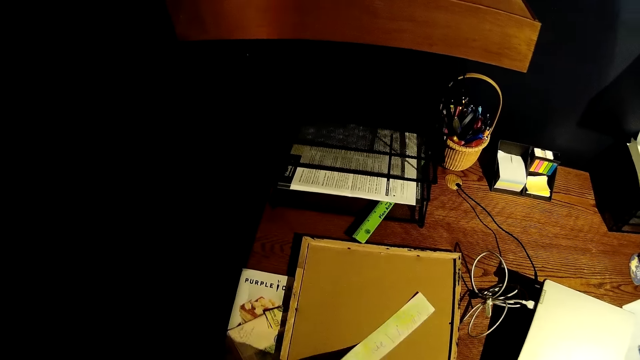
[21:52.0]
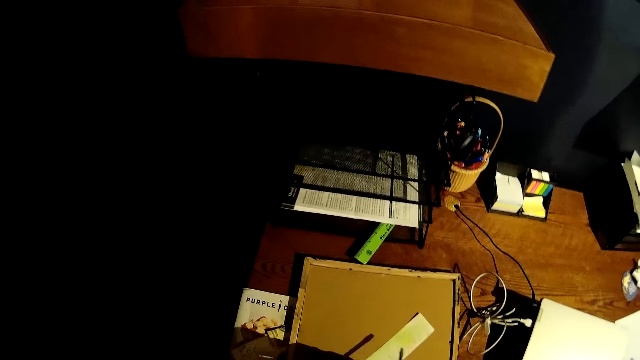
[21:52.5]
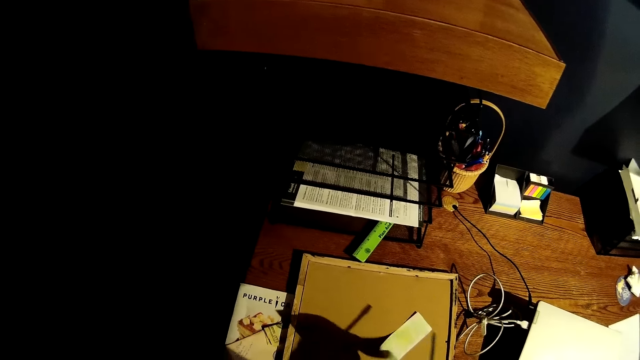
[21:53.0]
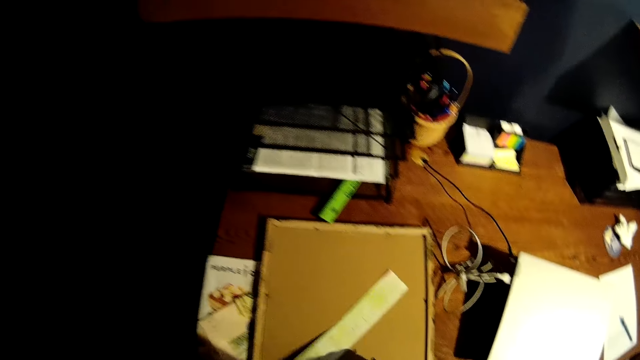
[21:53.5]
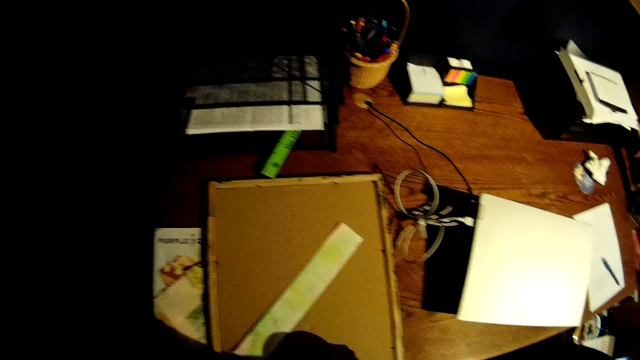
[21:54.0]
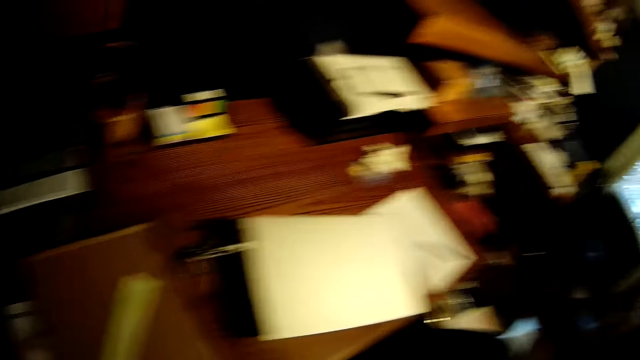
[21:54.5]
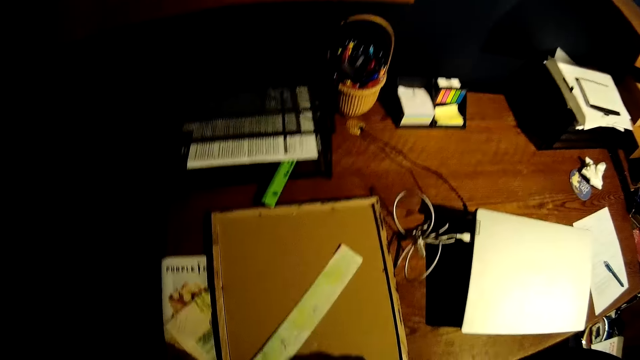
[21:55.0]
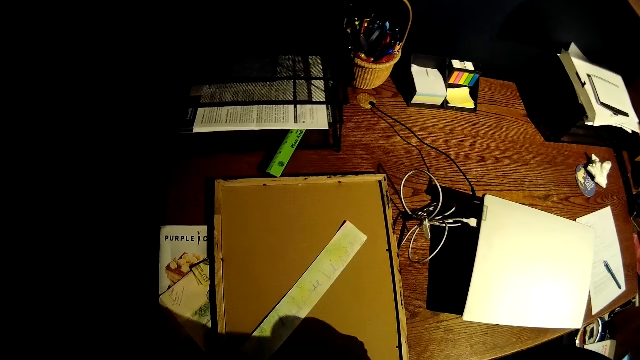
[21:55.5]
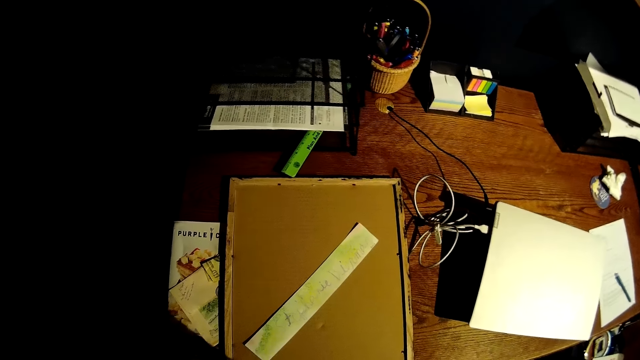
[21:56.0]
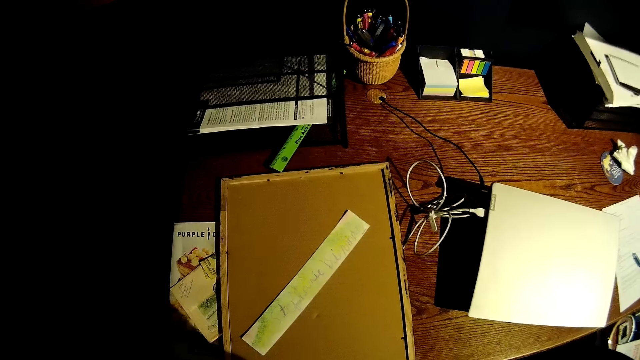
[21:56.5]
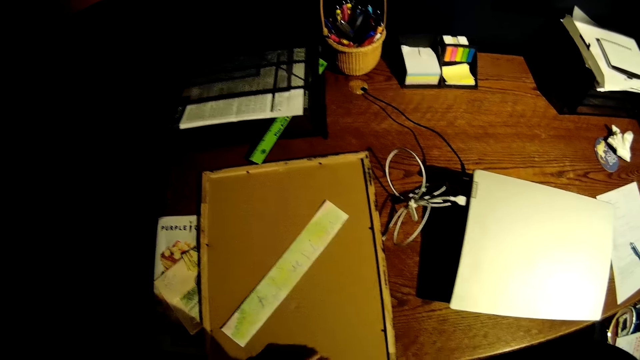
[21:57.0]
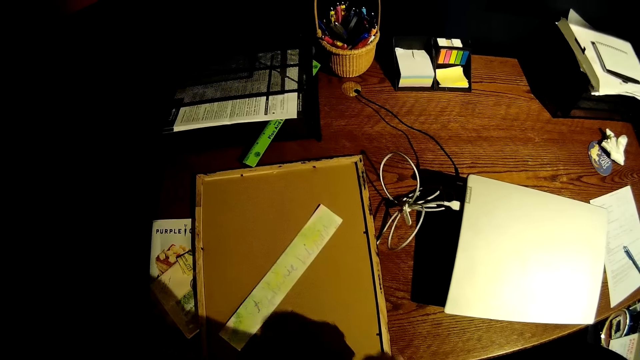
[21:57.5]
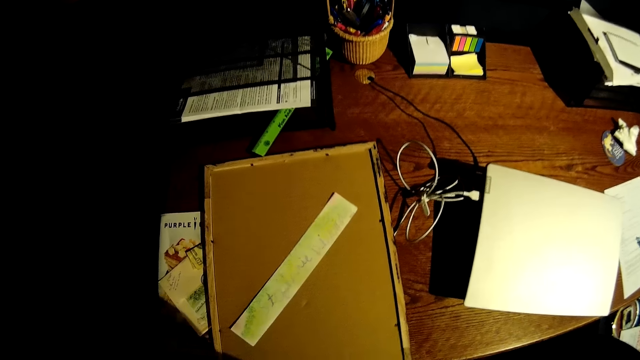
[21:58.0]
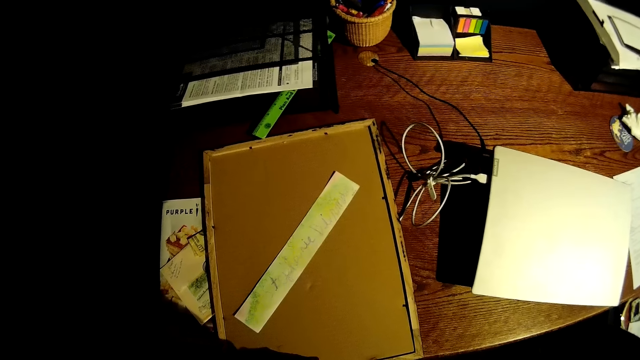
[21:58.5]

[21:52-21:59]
The camera wearer turns to the side.

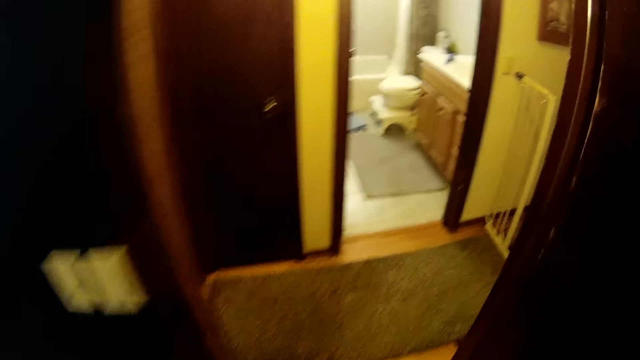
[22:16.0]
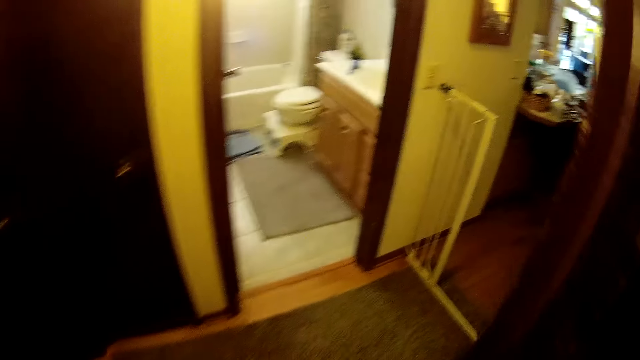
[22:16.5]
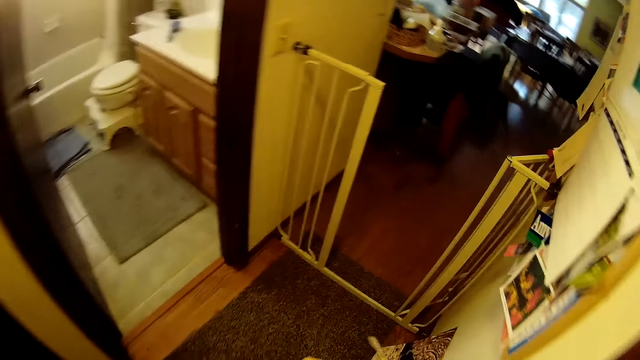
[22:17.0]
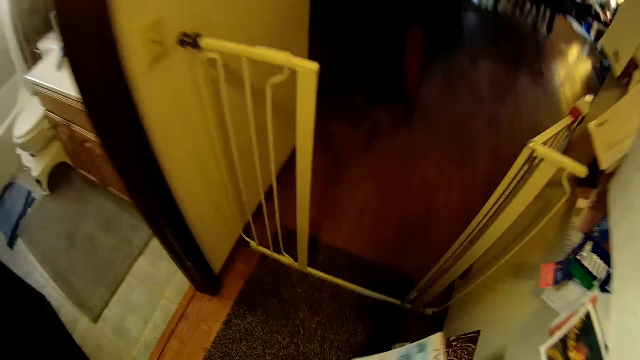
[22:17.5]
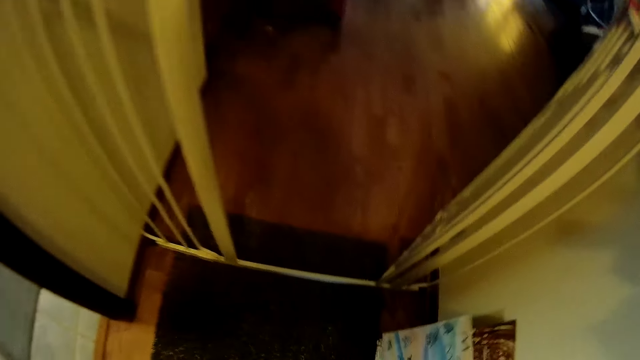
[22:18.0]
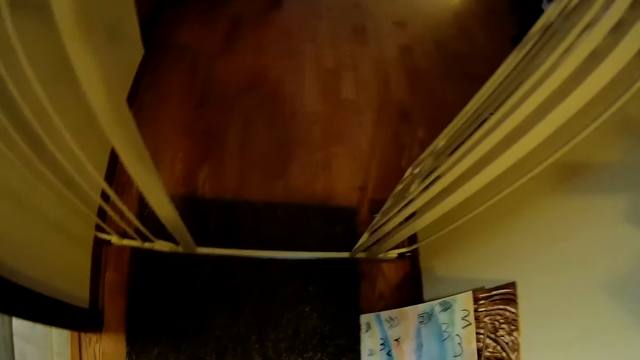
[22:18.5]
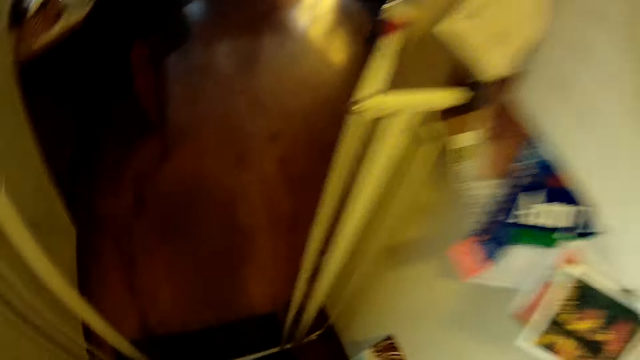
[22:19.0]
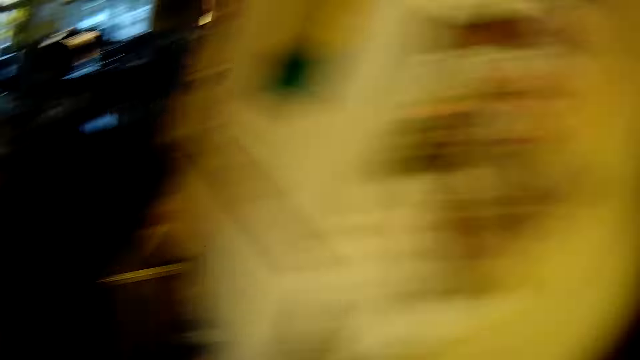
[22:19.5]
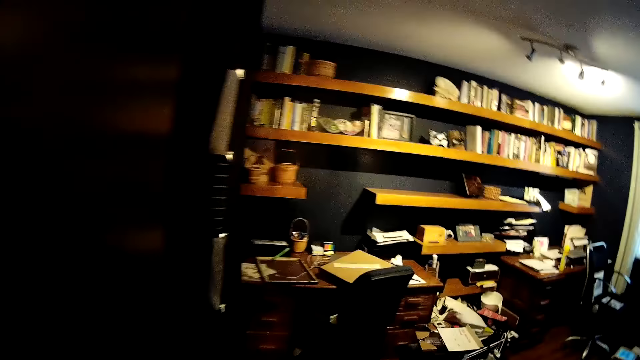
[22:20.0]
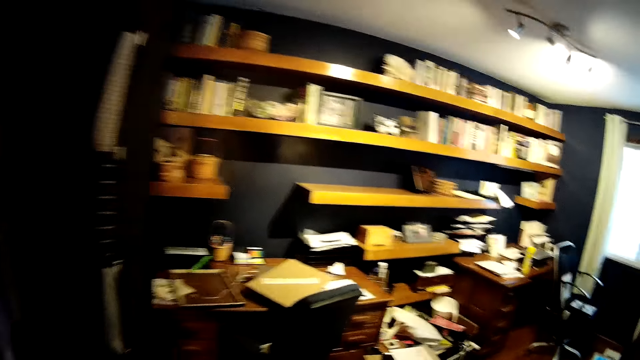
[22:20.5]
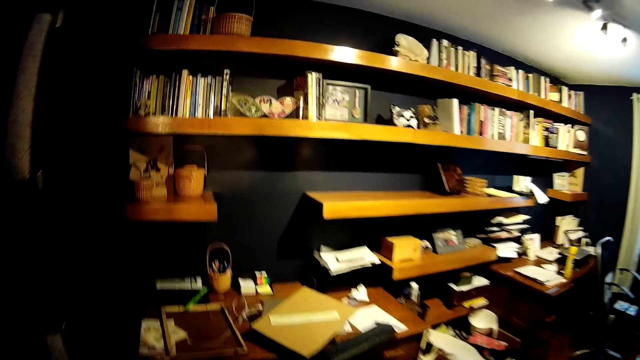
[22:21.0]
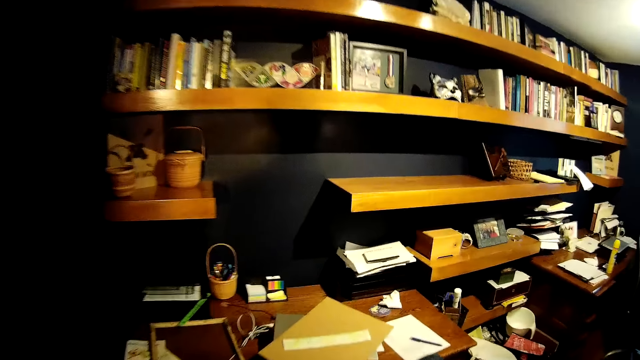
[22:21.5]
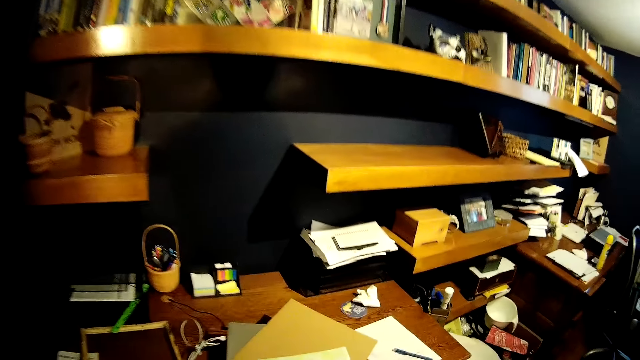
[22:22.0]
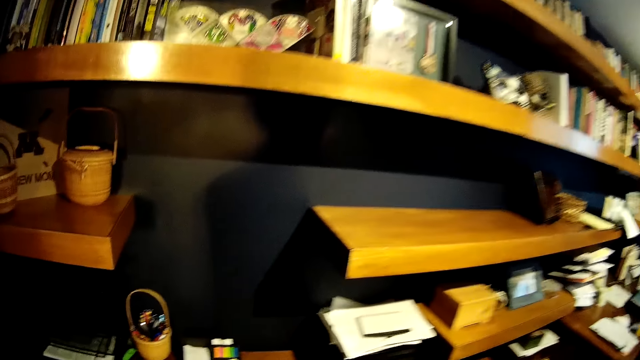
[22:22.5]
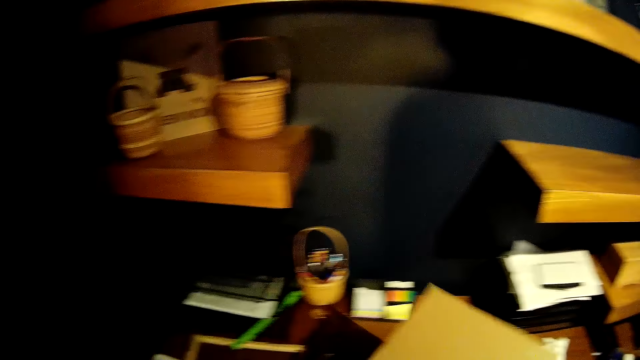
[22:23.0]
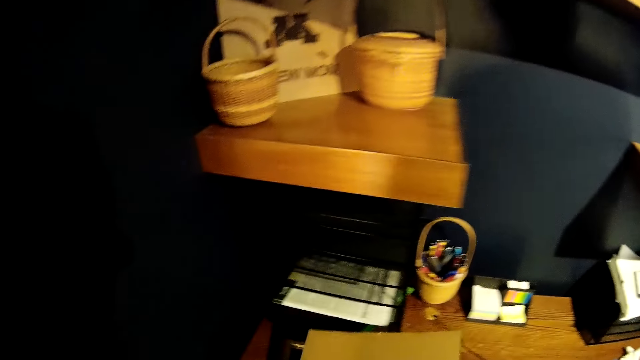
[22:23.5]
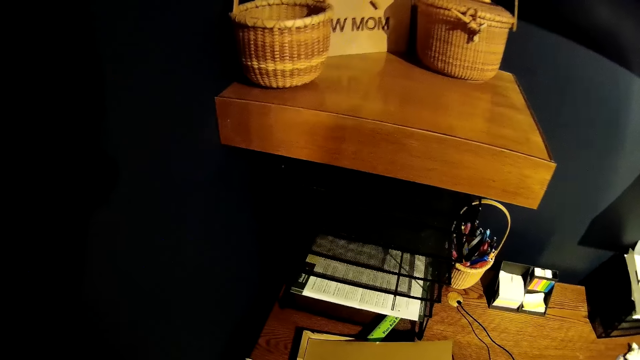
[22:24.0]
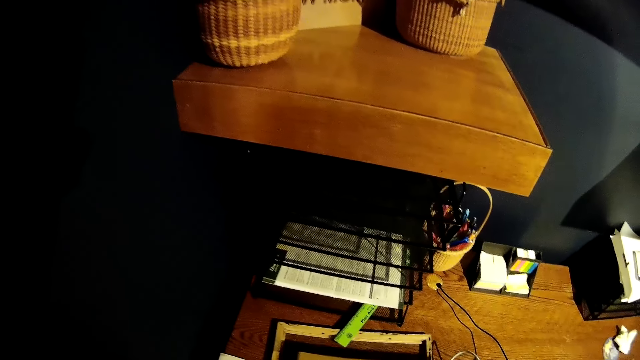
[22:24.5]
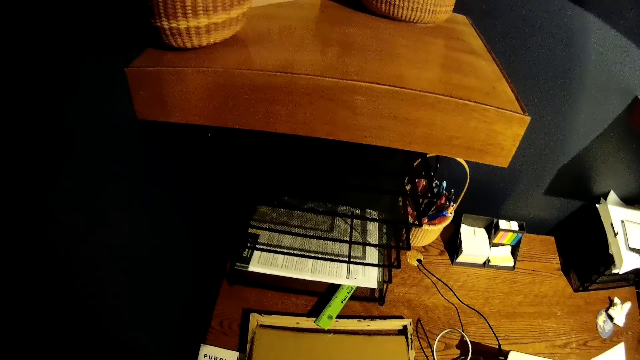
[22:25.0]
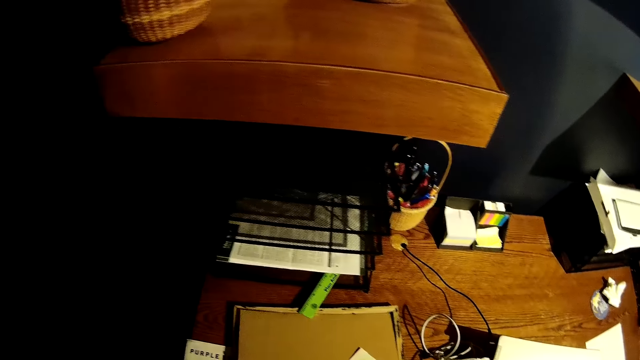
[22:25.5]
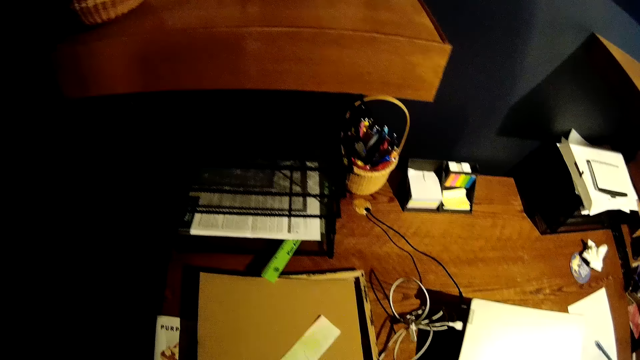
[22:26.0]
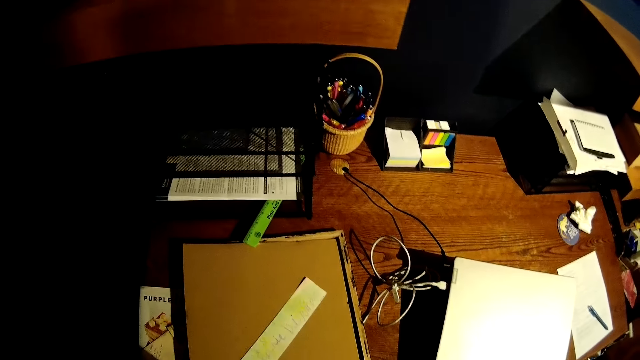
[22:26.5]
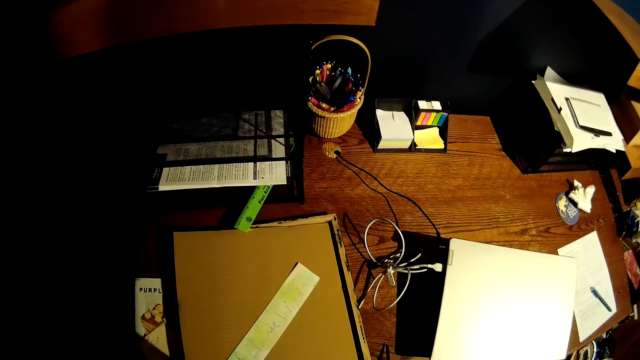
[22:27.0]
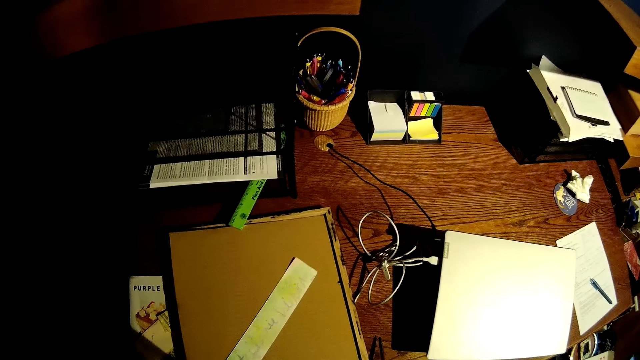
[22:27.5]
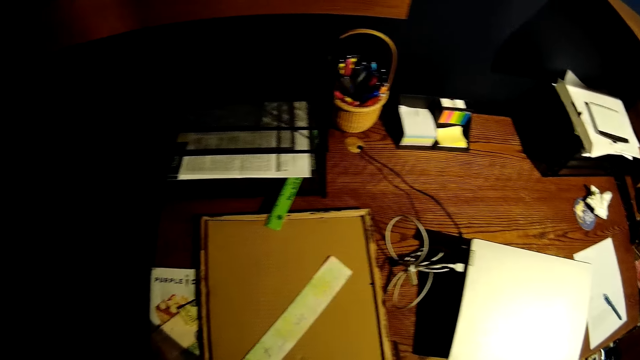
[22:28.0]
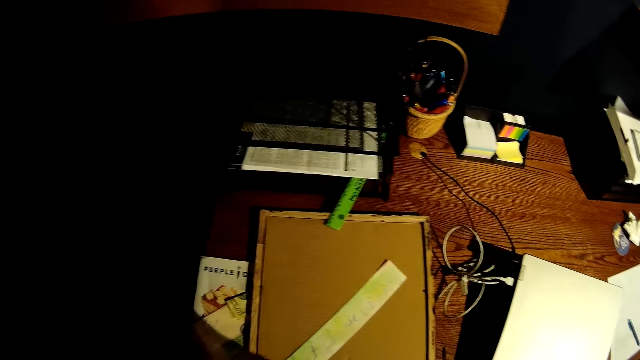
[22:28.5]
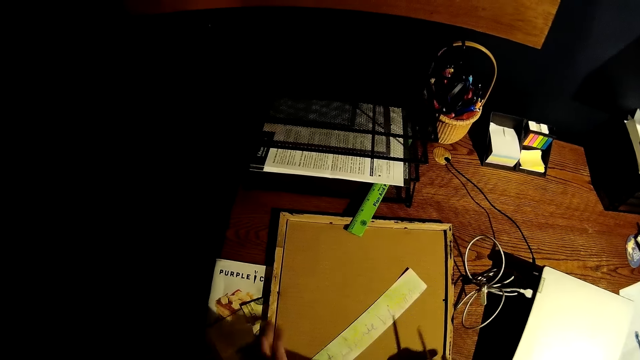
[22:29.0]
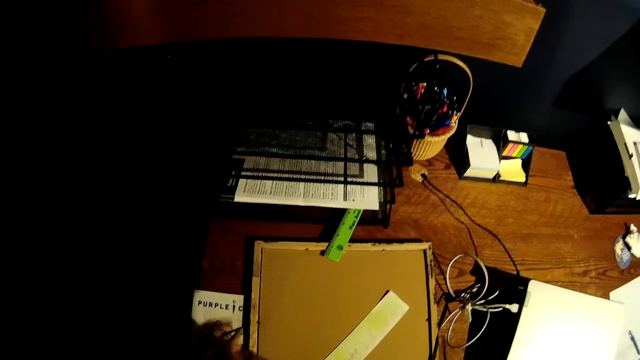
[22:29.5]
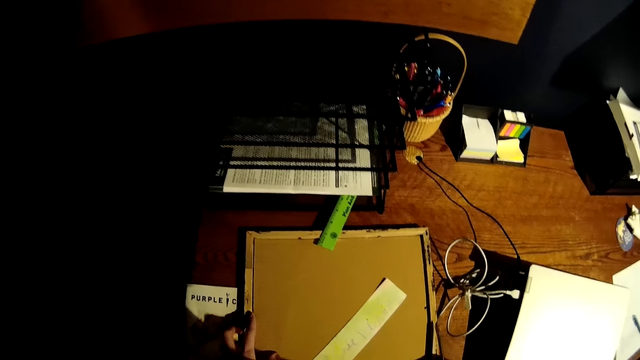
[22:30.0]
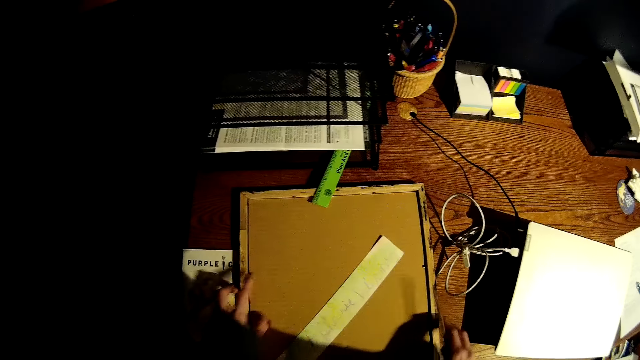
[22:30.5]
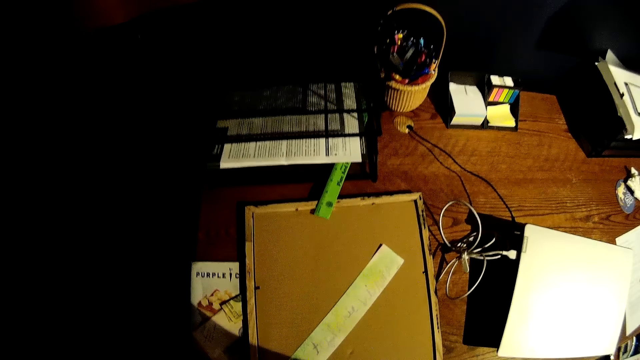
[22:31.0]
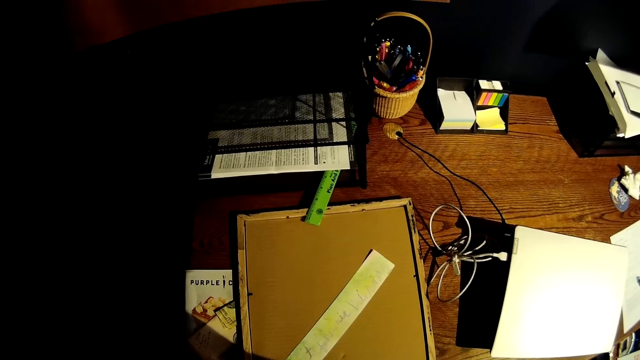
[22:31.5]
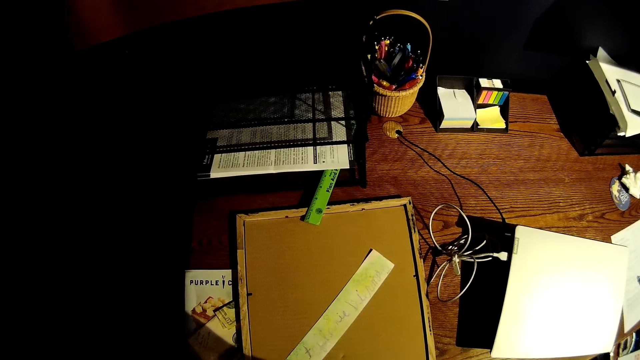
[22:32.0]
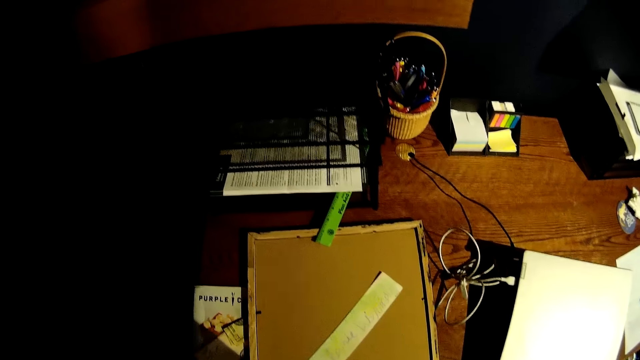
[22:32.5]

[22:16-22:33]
The camera wearer walks out of the room. He walks around. He puts the photo paper against the wall. He turns around. He walks in a room. He walks around. He drops the frame in both hands on the table. He picks up the frame cover on the table. He puts the frame cover on the outer photo frame. He adjusts the frame on the table with his left hand. He fits the frame cover on the outer photo frame.
